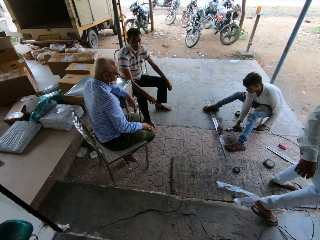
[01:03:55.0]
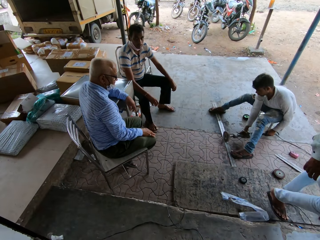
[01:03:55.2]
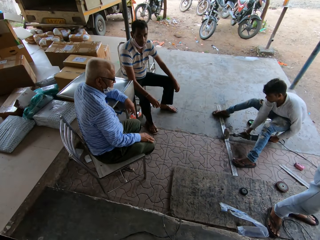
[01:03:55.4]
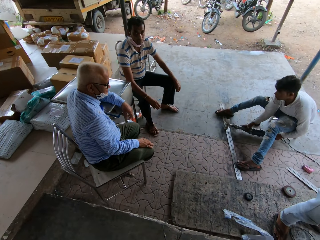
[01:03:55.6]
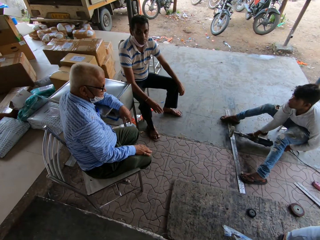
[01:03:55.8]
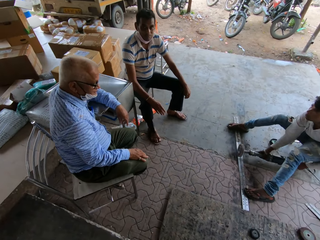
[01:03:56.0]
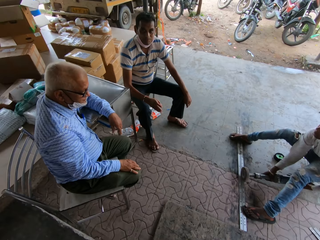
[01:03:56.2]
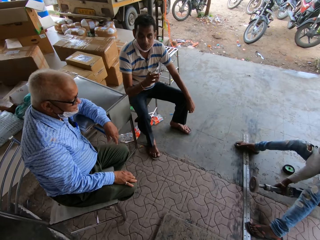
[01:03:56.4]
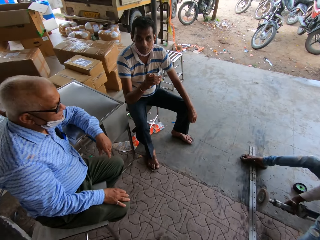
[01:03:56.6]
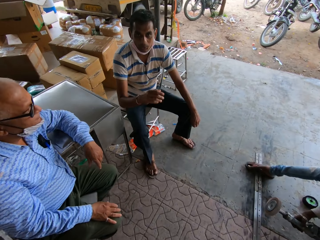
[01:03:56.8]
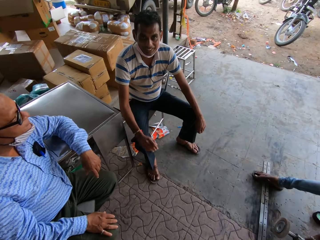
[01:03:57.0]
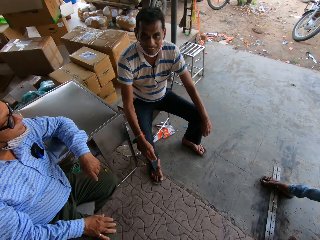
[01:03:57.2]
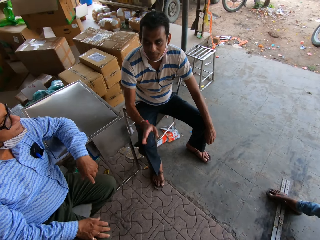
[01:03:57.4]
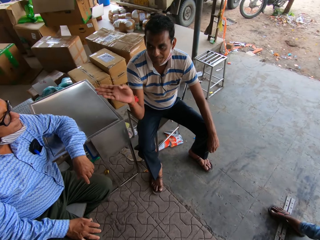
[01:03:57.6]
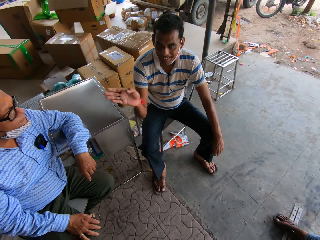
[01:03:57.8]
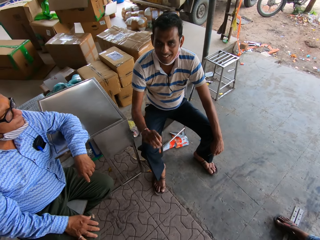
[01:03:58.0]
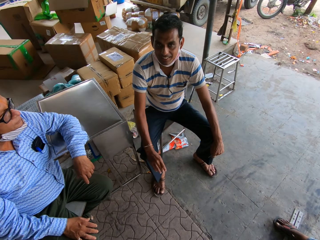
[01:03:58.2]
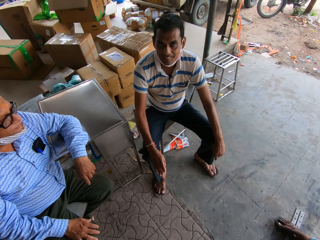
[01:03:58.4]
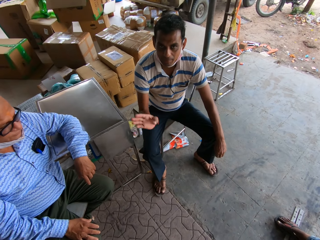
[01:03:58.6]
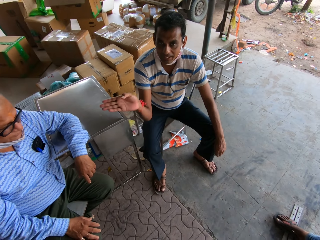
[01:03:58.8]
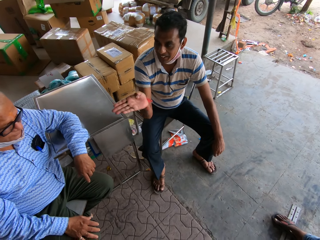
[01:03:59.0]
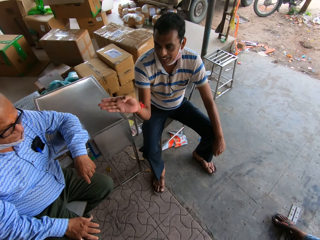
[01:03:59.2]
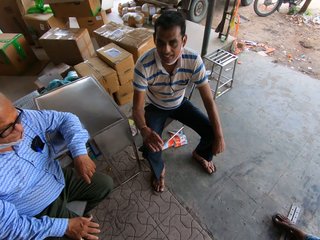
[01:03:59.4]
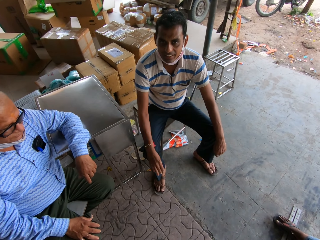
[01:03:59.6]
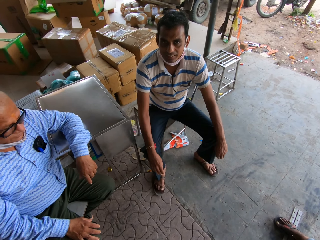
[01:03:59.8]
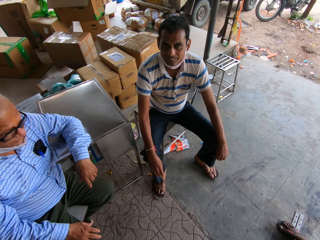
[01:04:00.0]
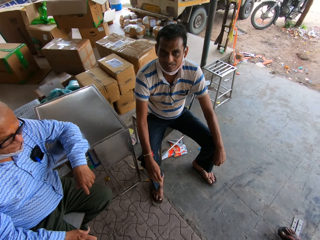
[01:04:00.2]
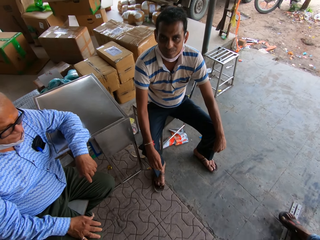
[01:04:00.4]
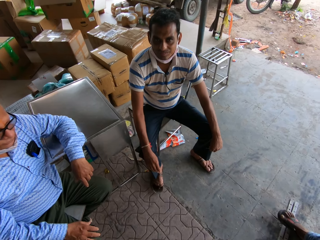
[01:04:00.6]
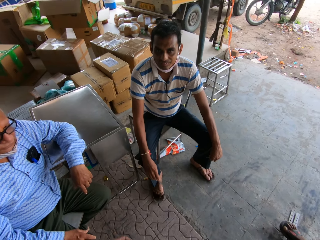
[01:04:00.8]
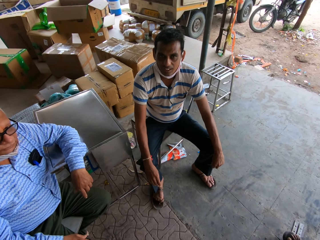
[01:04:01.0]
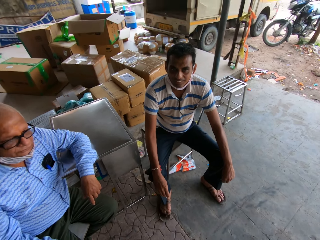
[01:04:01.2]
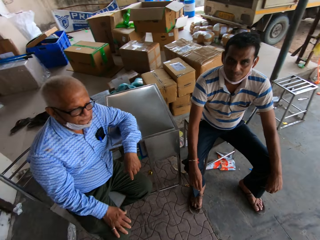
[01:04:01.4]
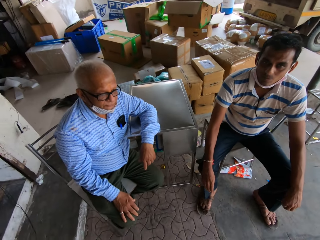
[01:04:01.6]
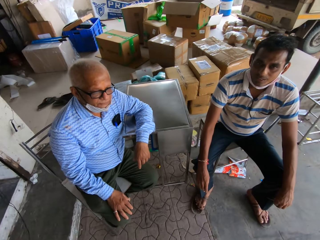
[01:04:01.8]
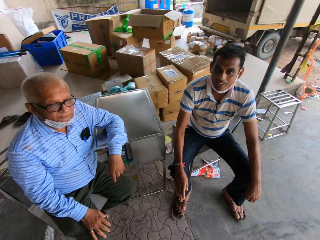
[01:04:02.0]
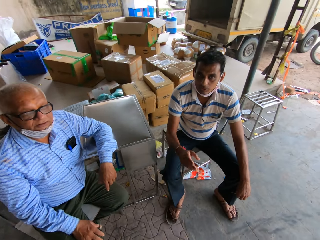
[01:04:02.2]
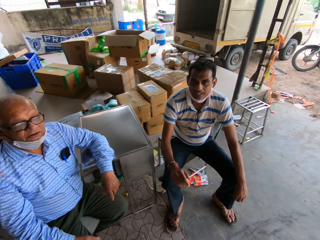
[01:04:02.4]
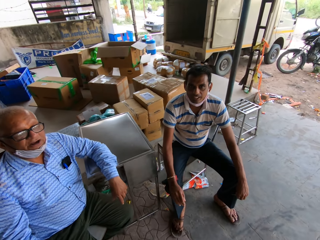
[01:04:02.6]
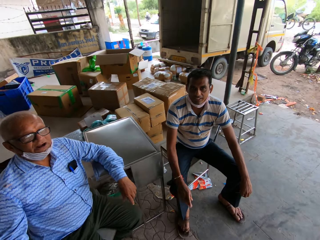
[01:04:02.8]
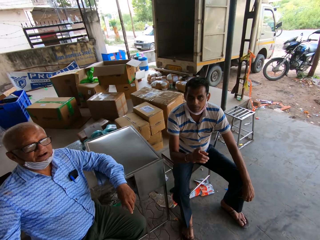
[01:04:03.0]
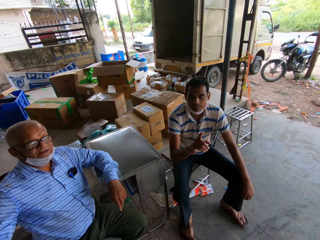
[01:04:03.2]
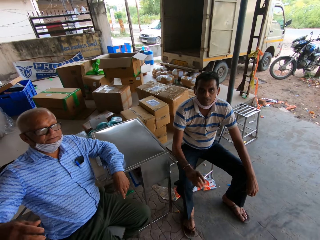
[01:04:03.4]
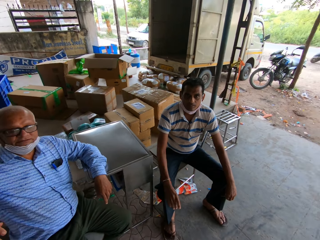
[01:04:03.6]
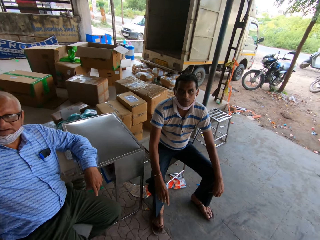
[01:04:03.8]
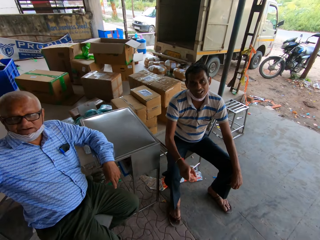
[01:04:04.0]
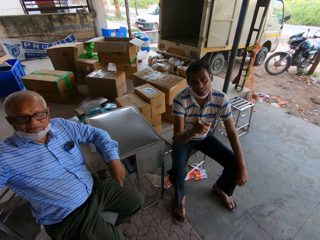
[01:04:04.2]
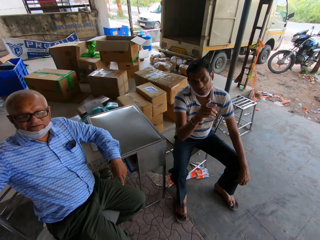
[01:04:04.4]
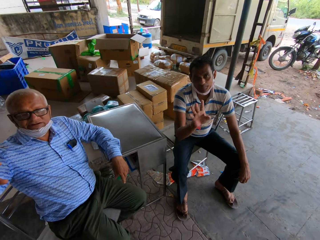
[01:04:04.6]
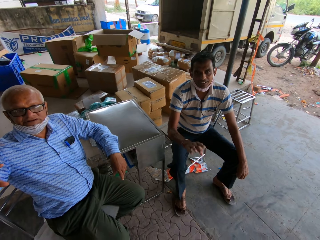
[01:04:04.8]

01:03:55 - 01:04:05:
A man grinds metal. Another man moves a hand. The camera wearer speaks to a man.

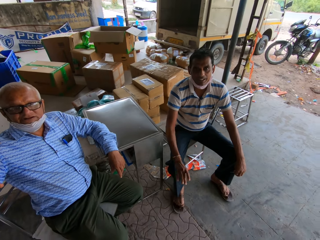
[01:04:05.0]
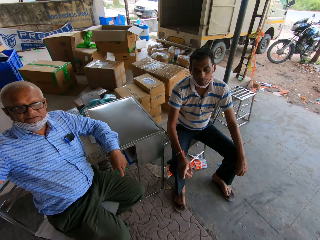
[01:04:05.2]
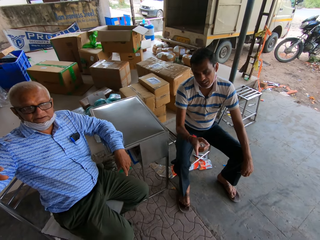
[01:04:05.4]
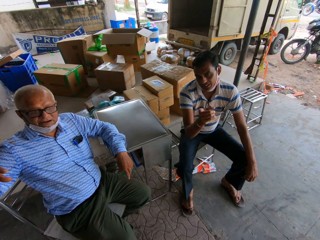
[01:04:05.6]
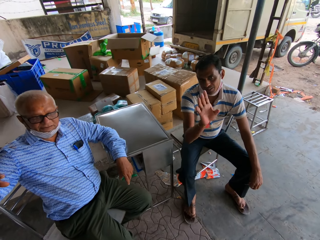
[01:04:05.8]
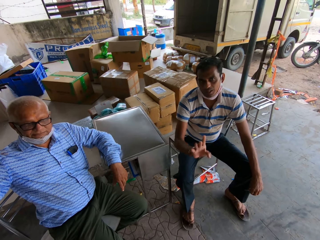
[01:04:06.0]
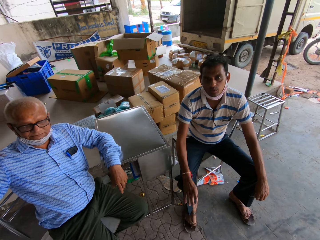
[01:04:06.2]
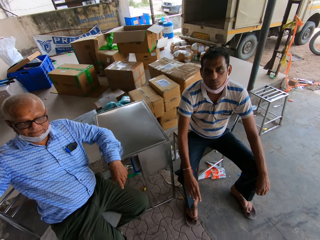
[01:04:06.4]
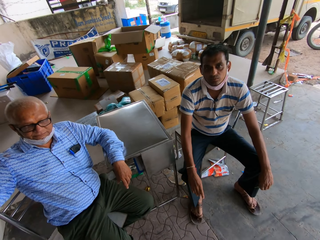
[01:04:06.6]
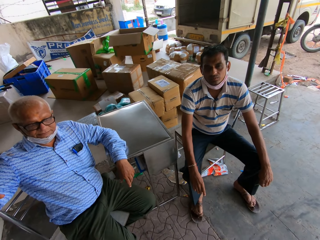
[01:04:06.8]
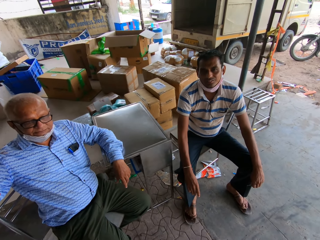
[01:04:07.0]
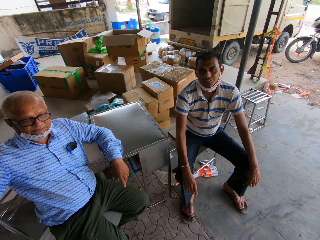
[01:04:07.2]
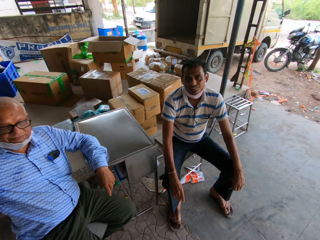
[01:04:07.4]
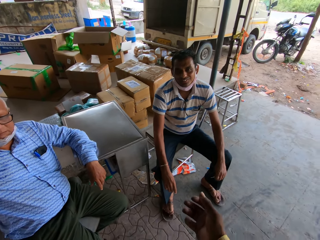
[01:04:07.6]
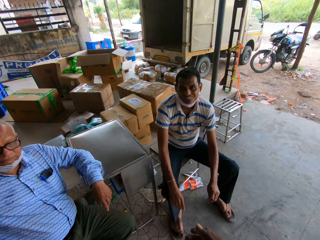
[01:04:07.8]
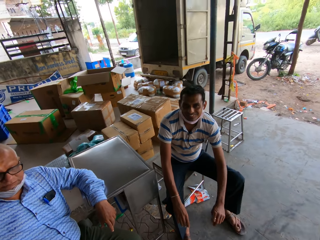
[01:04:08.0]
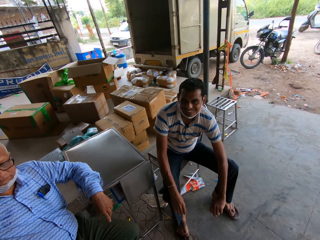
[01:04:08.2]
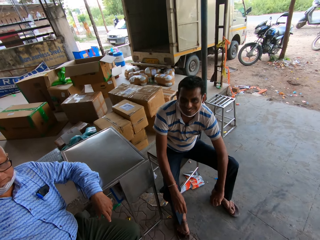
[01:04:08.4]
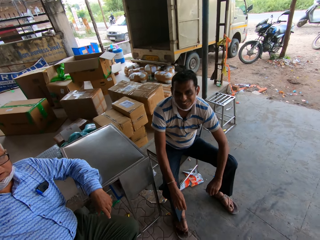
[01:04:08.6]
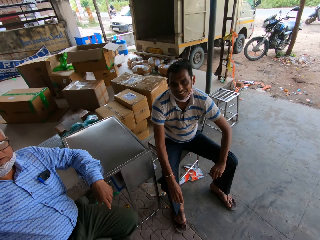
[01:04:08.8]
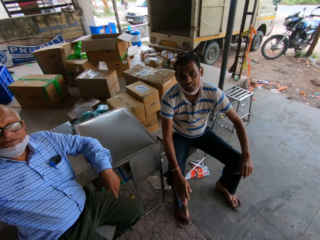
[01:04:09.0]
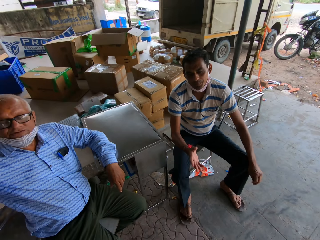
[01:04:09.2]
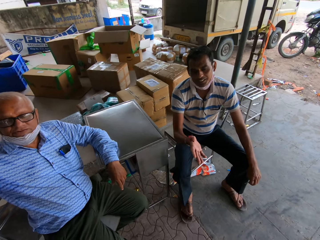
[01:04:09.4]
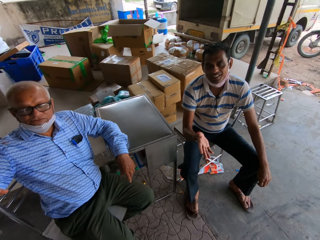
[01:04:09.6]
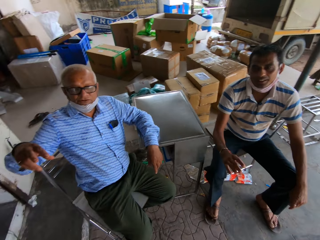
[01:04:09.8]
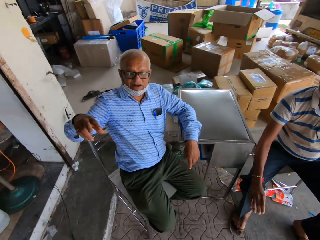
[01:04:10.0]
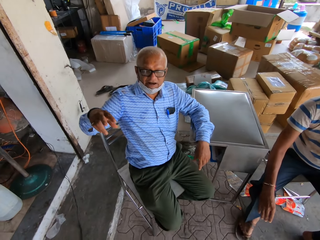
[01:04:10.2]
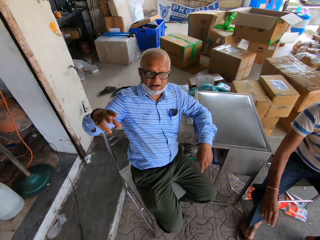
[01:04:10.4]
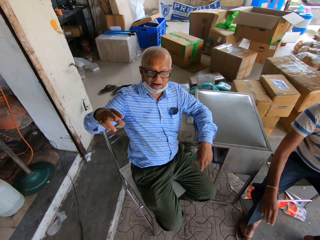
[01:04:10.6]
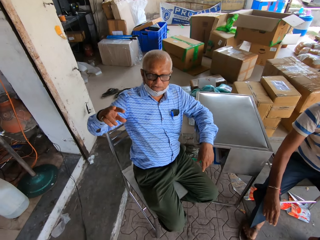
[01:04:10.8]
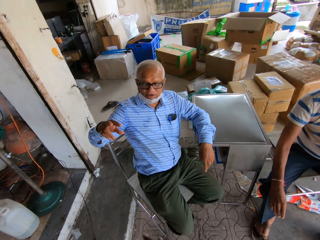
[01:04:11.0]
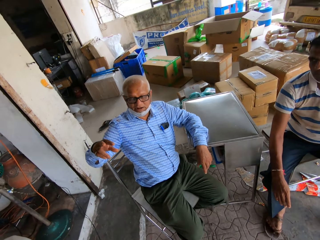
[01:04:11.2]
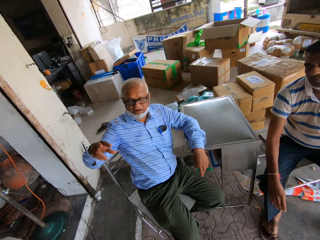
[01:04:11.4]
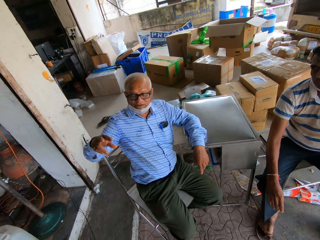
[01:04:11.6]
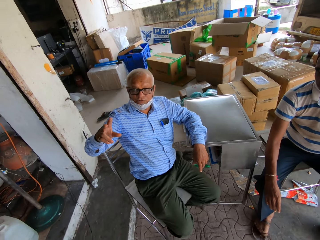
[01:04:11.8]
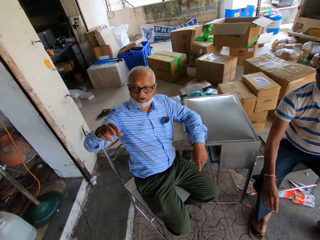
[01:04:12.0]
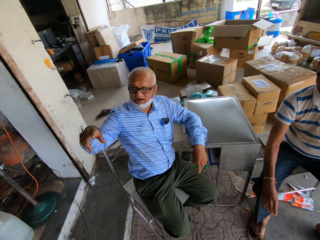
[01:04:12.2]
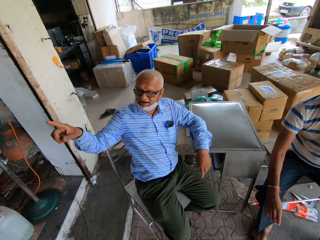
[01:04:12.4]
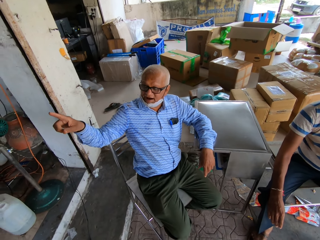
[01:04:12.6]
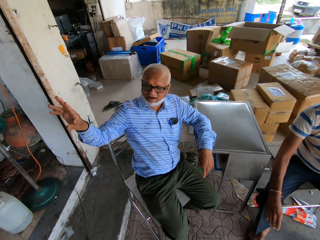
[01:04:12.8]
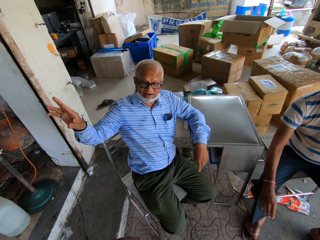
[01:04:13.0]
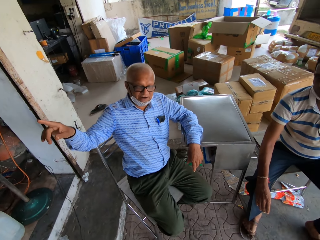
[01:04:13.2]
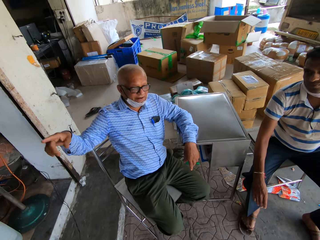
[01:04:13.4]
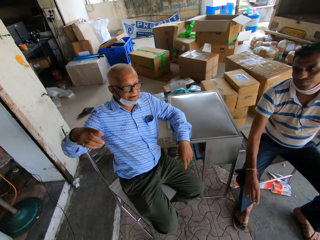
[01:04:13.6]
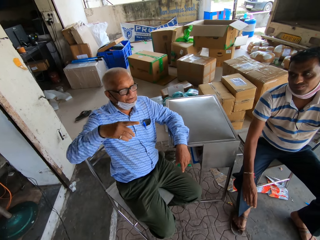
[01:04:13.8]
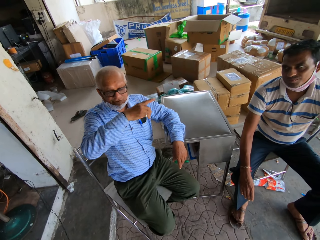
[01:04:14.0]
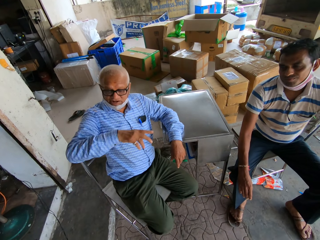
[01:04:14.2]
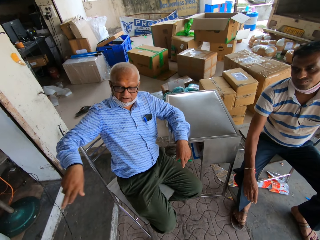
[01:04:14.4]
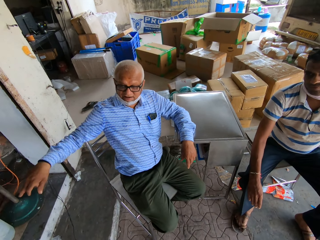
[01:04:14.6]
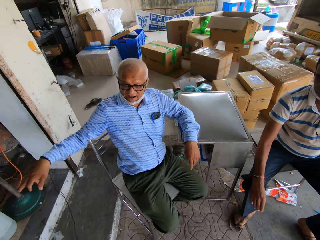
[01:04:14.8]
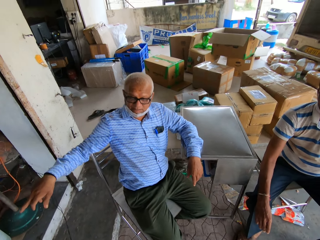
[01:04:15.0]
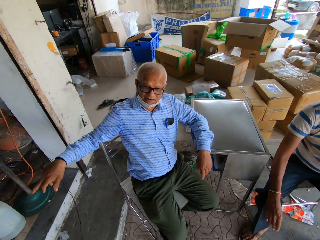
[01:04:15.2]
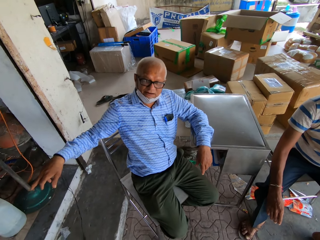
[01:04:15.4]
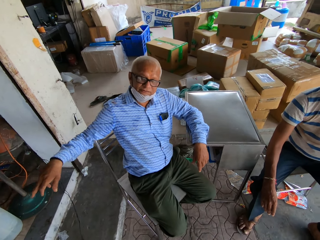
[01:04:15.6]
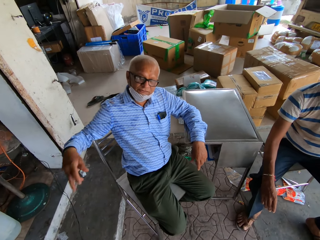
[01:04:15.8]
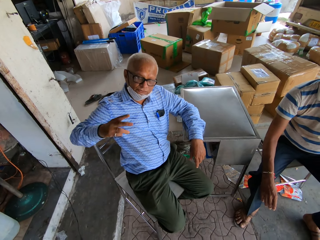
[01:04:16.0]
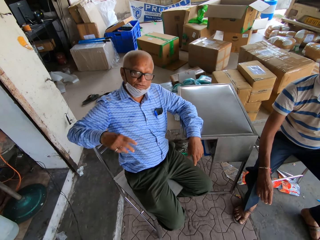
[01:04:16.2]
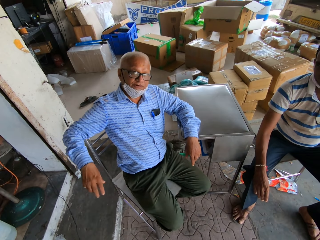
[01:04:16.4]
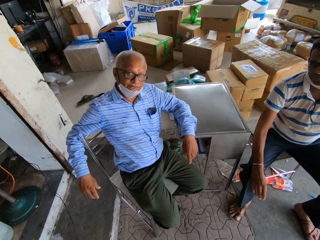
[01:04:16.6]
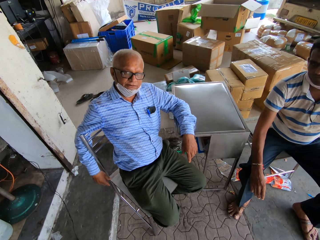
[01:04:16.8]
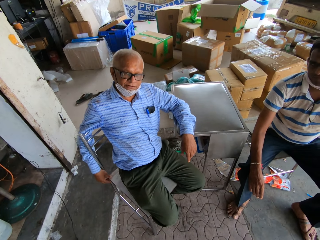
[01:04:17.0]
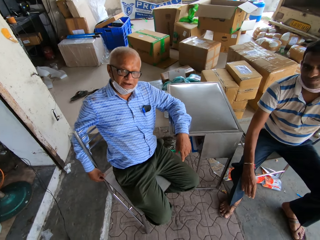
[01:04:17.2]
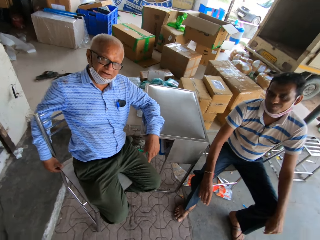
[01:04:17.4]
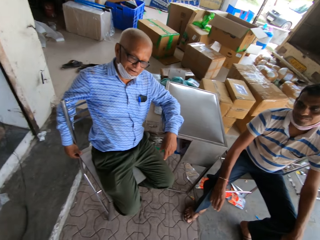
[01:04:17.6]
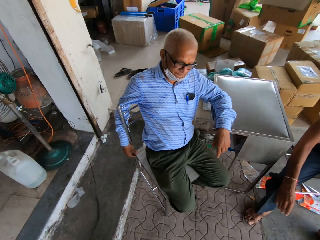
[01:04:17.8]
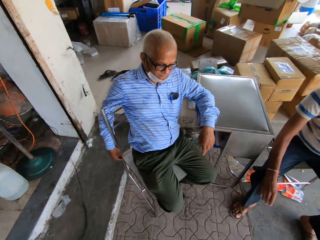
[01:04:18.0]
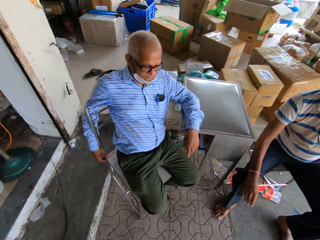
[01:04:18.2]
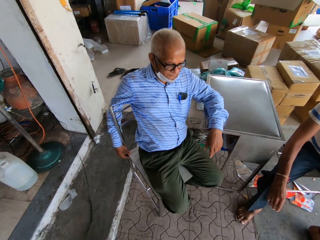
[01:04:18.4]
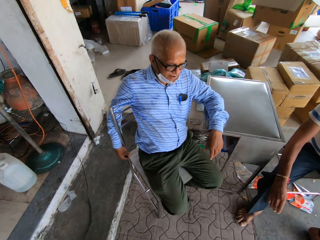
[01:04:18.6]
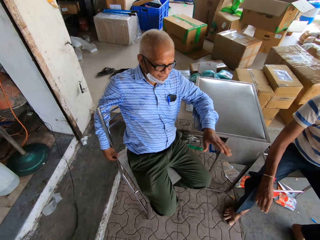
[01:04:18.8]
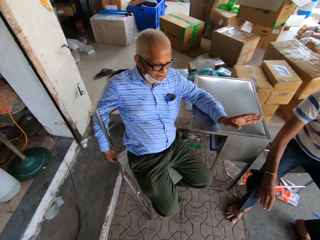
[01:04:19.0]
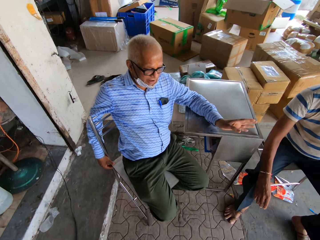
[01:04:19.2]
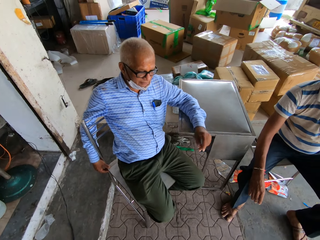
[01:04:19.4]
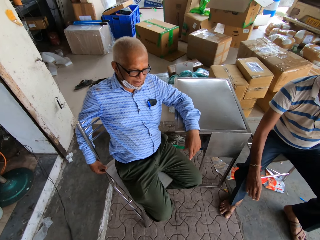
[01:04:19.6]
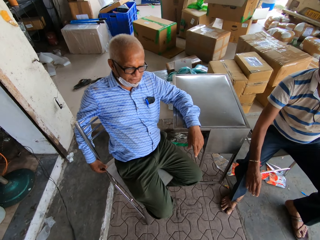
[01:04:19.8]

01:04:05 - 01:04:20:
The camera wearer moves a hand. A man moves a hand. Another man moves a hand. A man speaks to the camera wearer.
